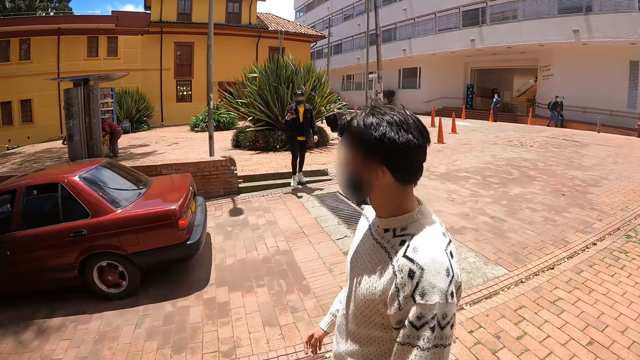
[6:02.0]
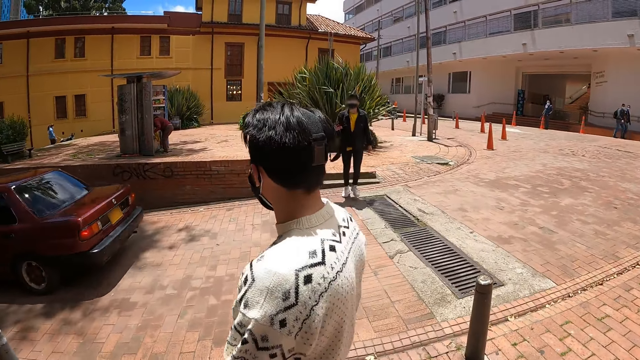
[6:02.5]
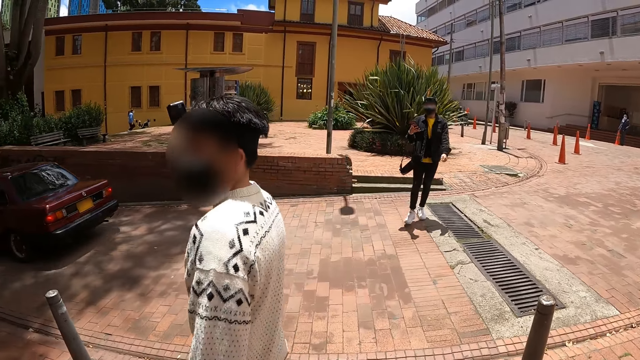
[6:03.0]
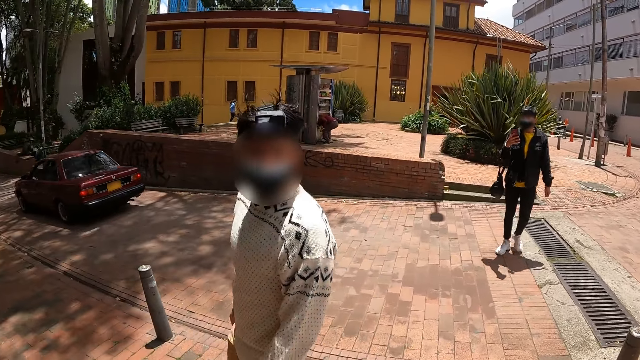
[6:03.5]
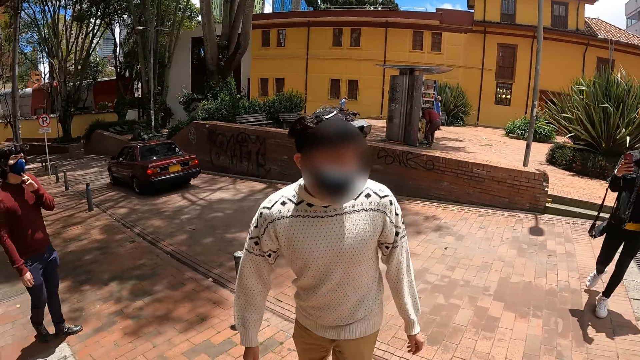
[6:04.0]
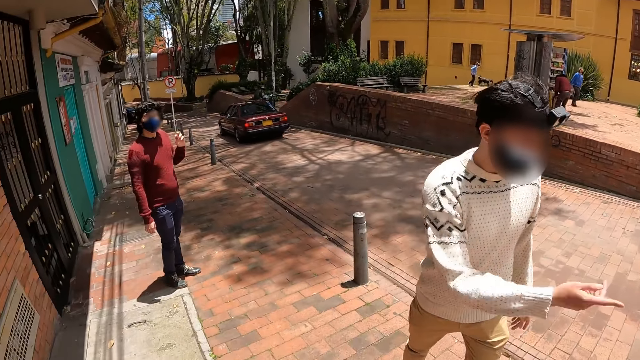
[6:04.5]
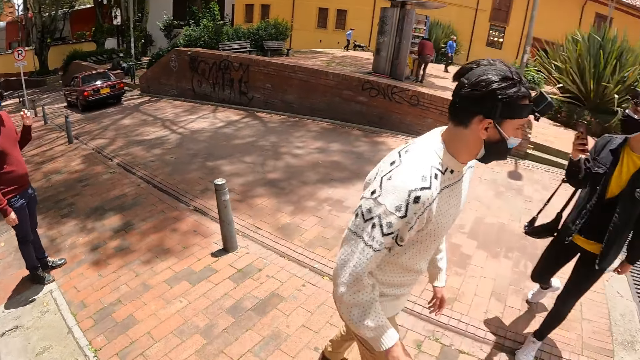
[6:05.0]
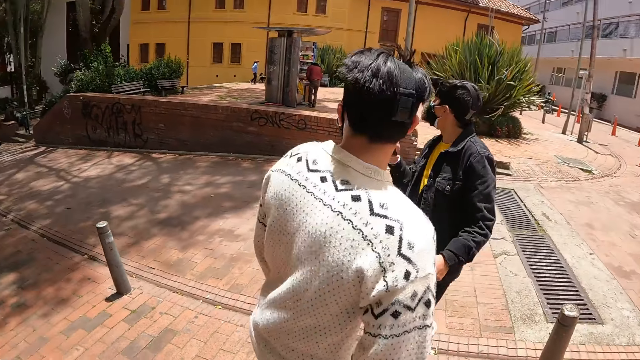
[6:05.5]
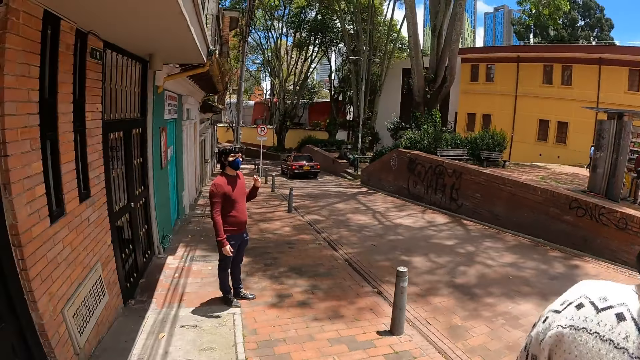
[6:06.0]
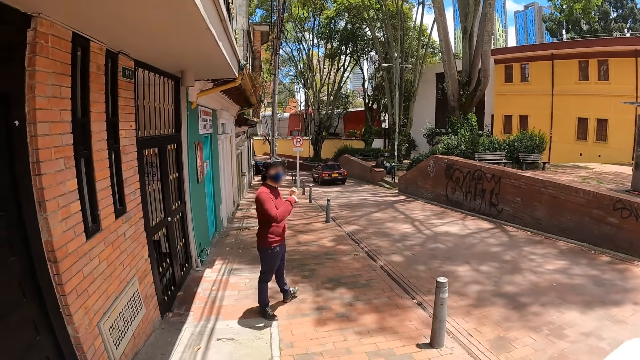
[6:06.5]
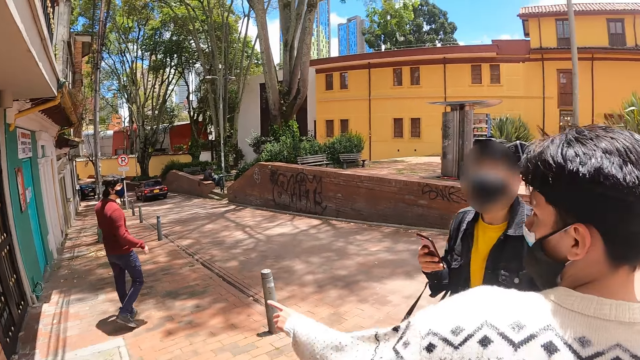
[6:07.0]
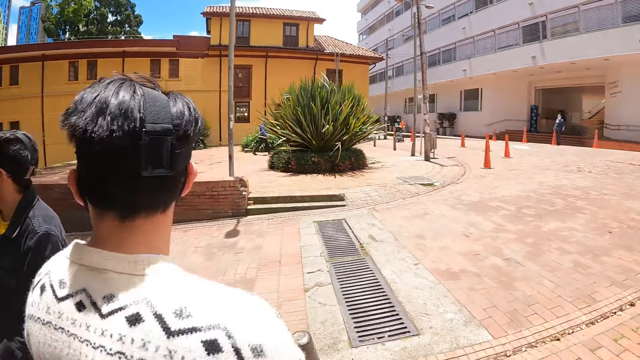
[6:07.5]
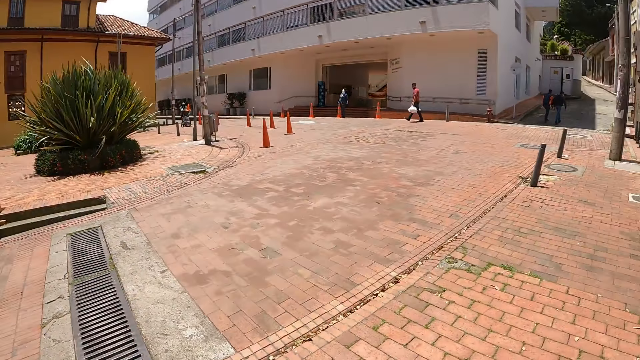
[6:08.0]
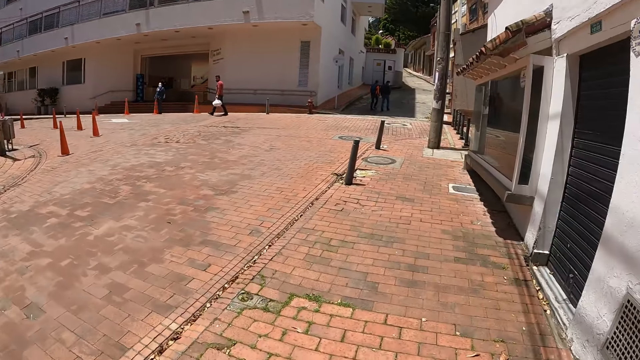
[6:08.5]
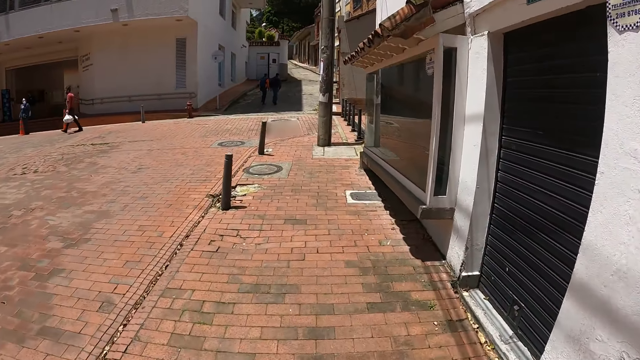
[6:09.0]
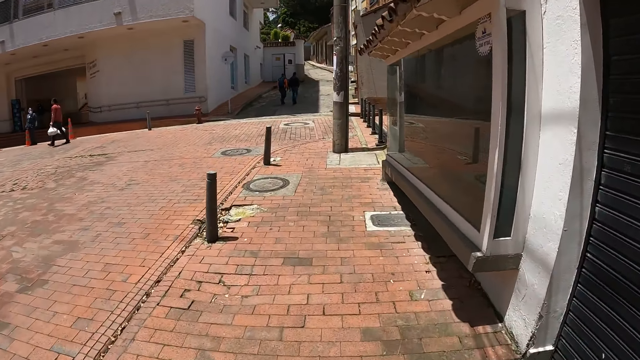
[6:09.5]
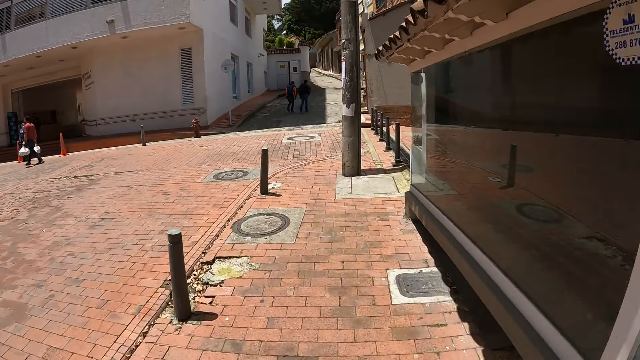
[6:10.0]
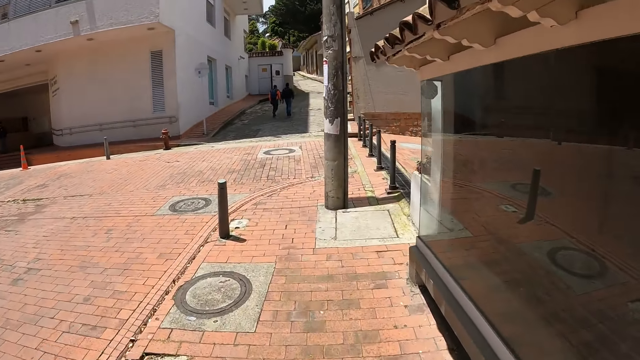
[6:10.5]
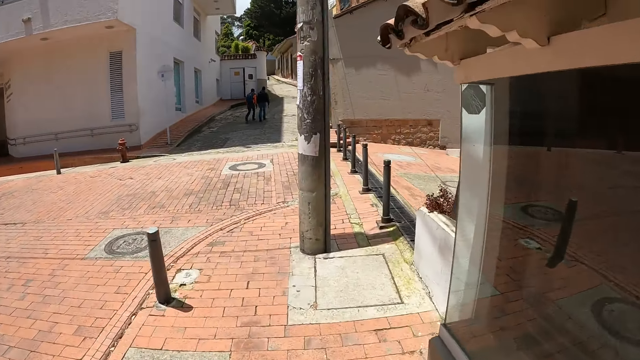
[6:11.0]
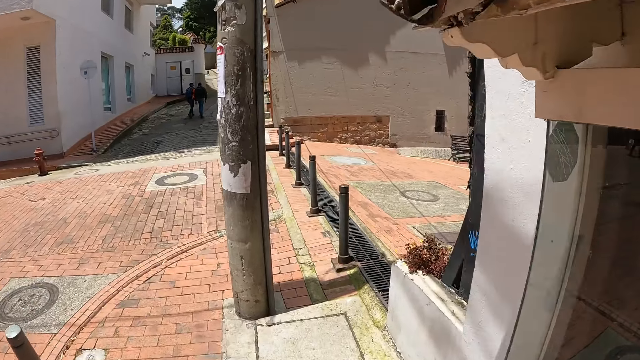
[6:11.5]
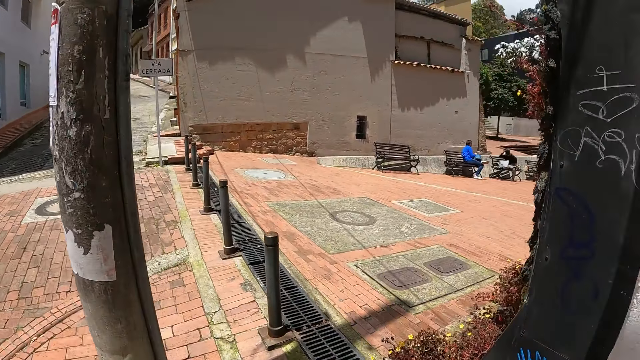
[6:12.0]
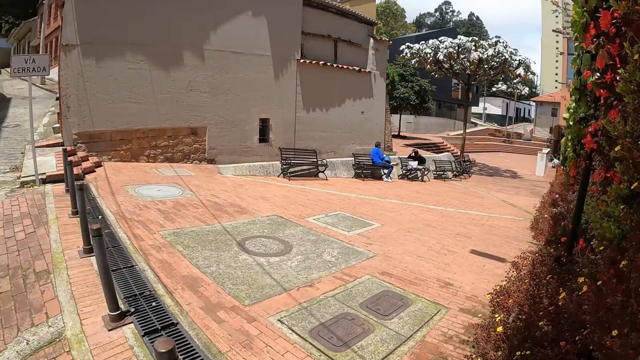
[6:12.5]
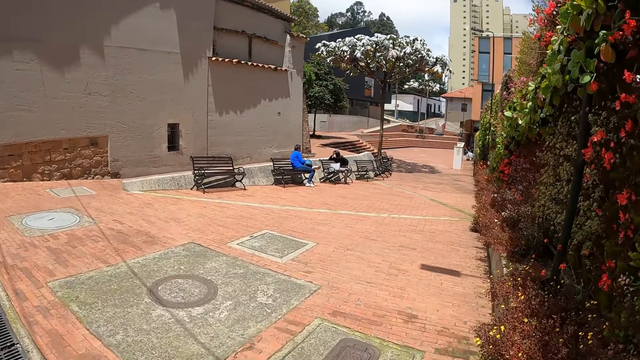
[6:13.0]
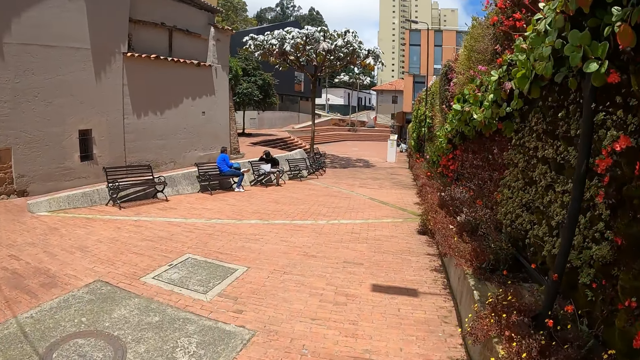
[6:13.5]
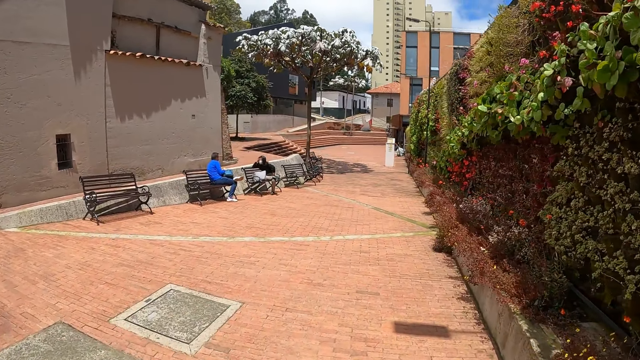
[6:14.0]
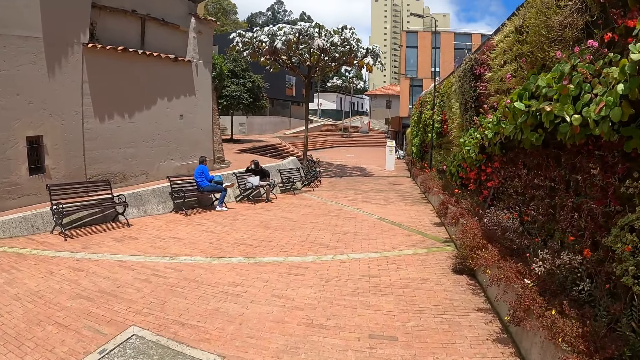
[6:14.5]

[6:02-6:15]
A person walks around. A man turns around and gestures. The camera wearer points. Another man walks around. The camera wearer interacts. They walk on the sidewalk.

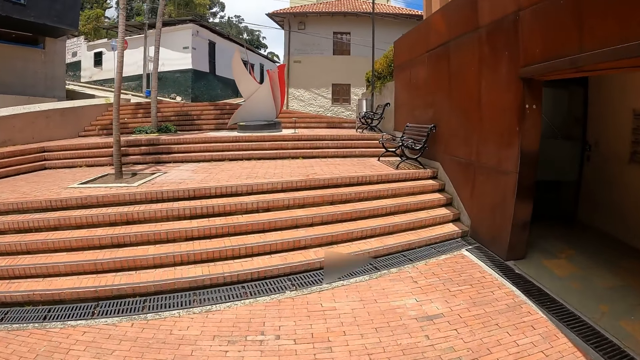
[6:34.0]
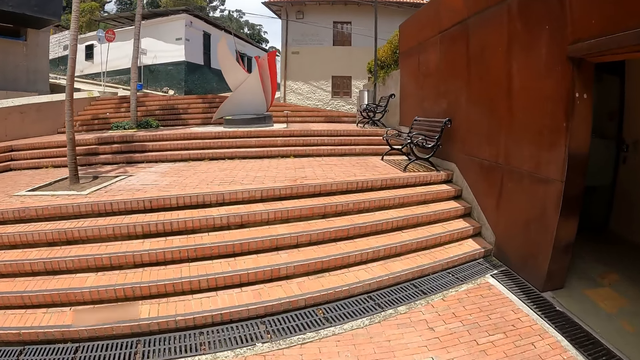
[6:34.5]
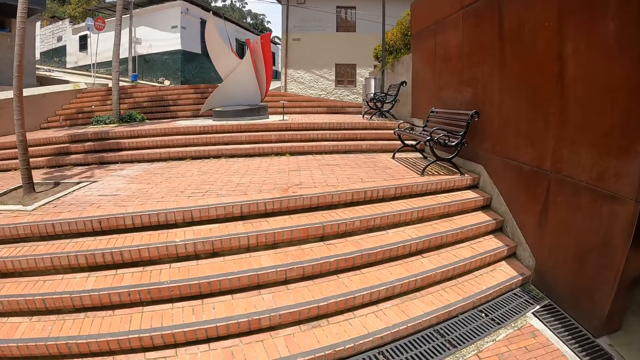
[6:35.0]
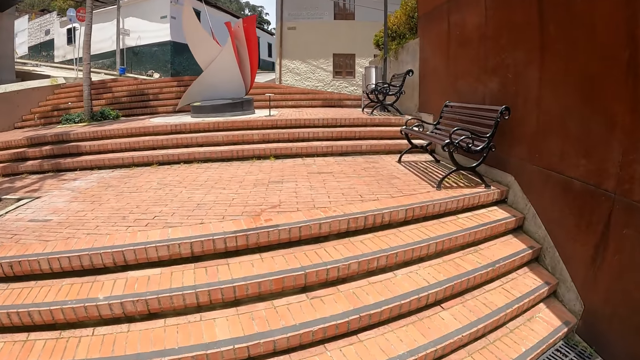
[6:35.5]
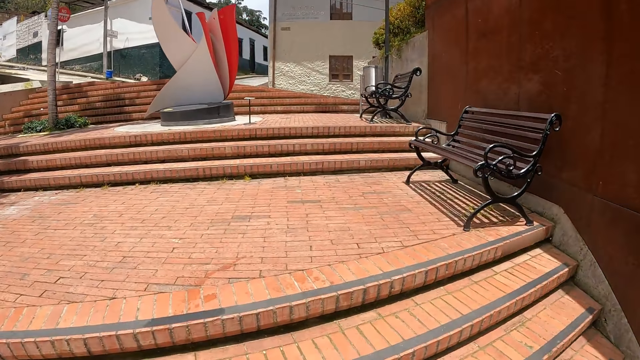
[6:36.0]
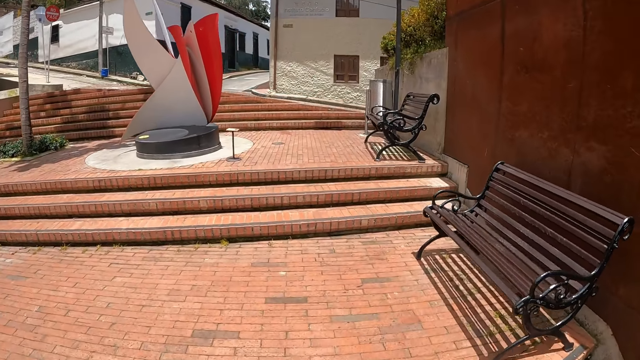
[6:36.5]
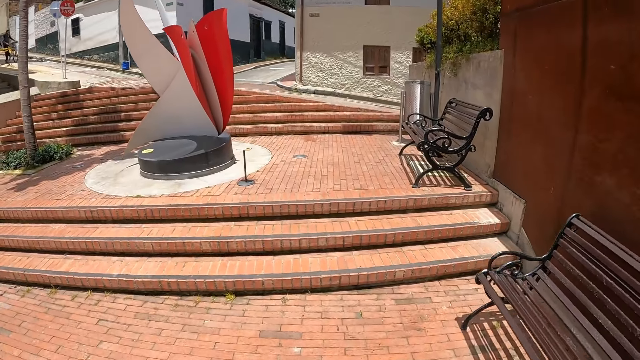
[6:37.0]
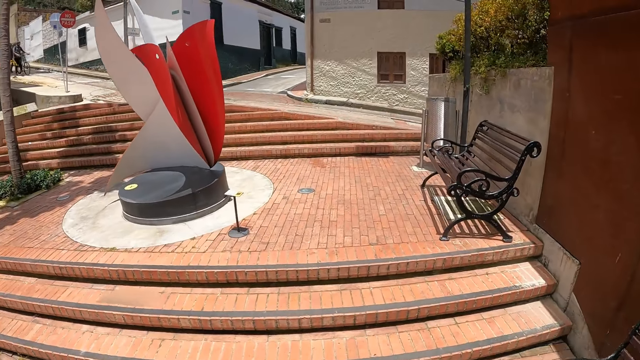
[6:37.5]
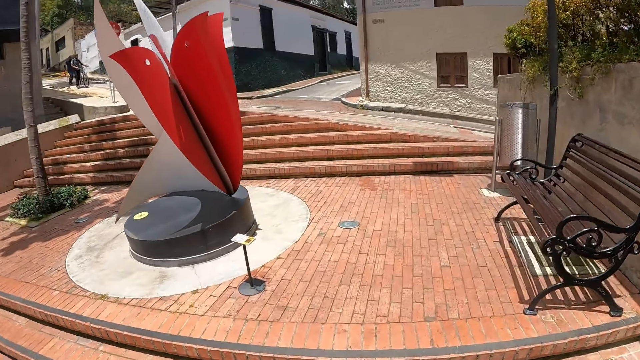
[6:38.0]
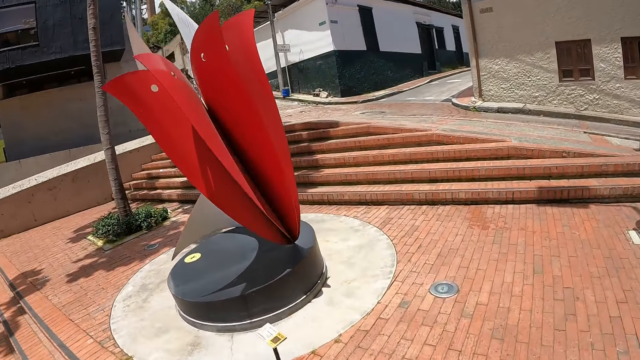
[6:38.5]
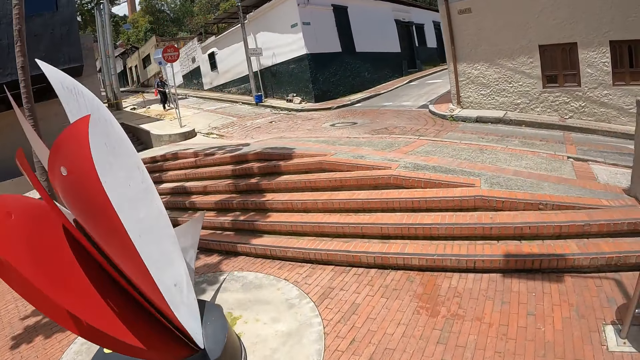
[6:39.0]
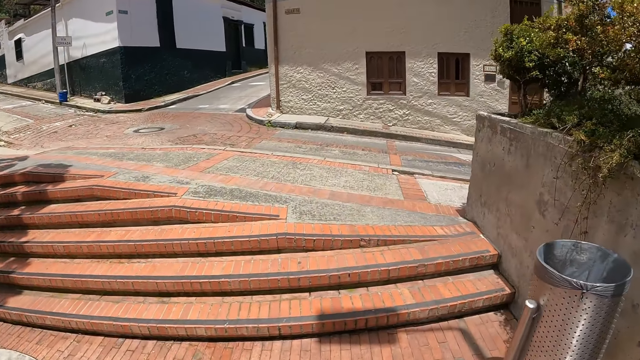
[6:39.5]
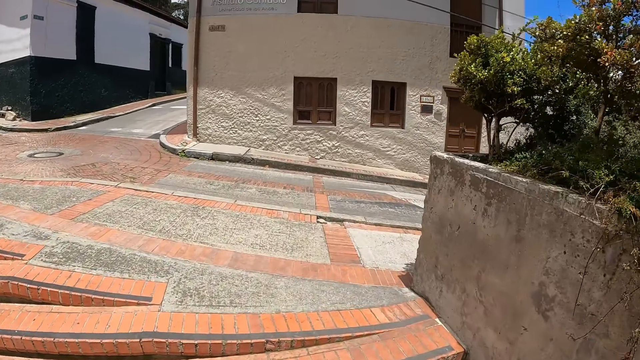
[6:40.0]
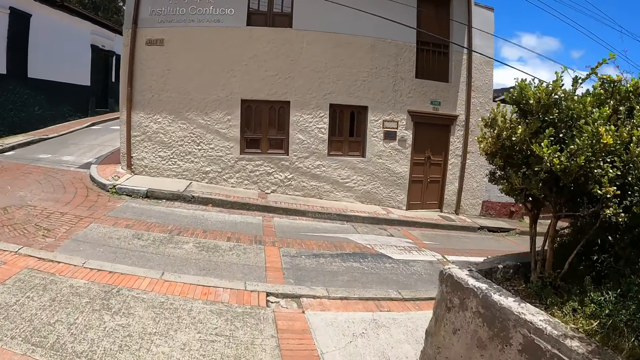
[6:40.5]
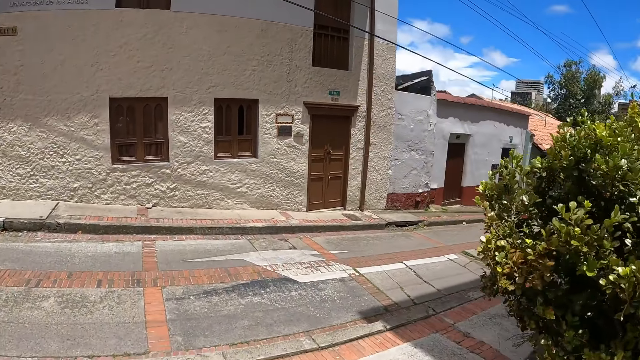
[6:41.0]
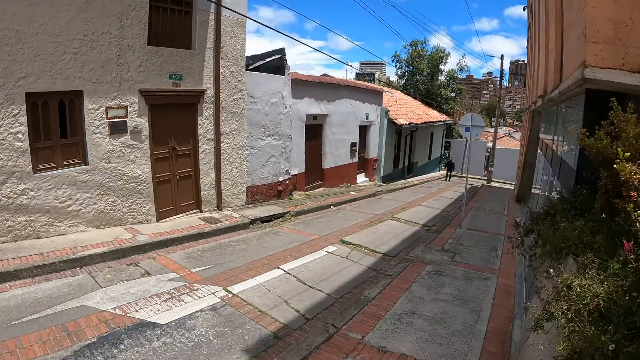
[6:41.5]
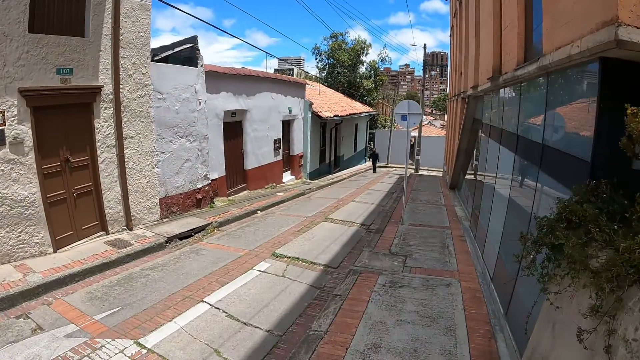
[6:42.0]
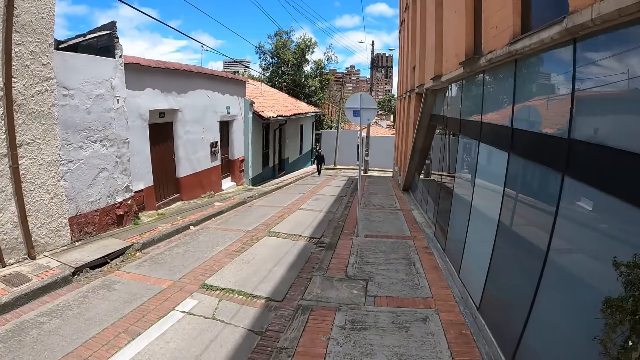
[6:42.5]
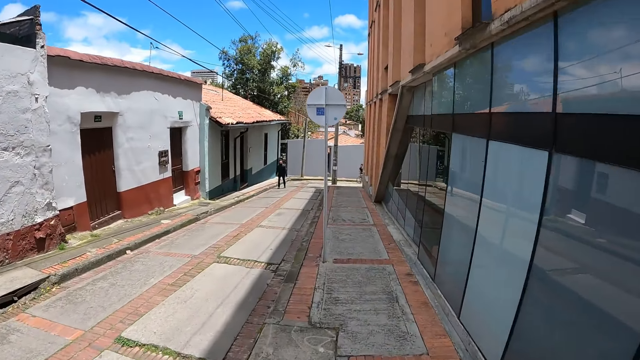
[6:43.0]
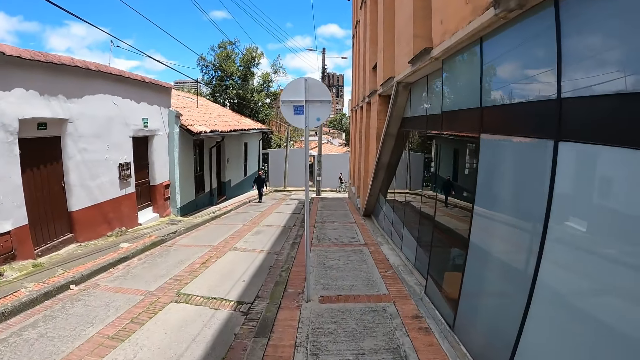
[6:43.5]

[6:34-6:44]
The camera wearer climbs on the stairs. They walk on the sidewalk. A man walks around.
